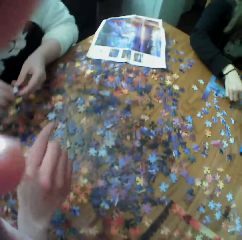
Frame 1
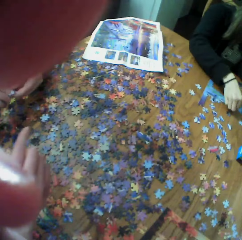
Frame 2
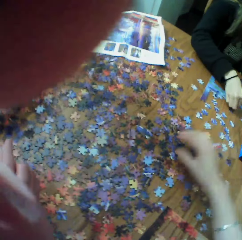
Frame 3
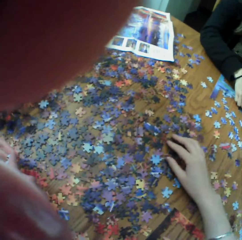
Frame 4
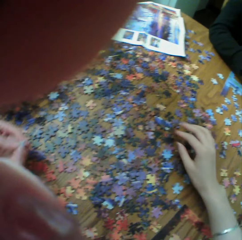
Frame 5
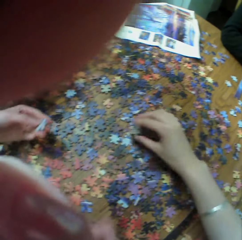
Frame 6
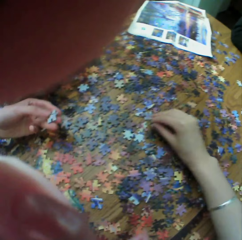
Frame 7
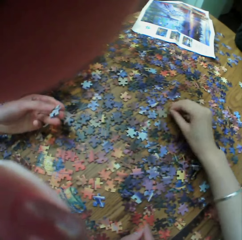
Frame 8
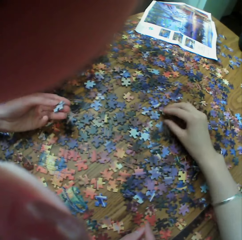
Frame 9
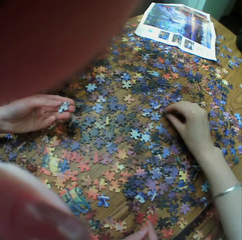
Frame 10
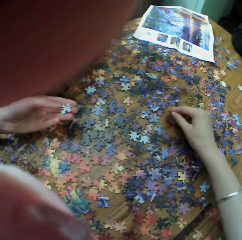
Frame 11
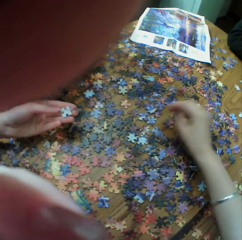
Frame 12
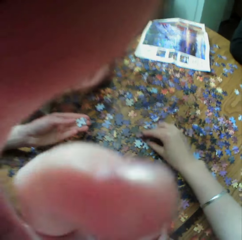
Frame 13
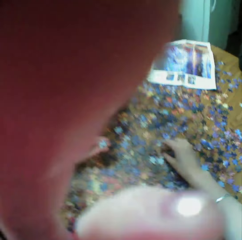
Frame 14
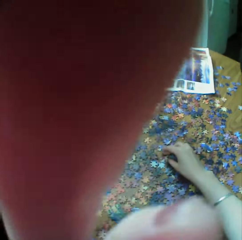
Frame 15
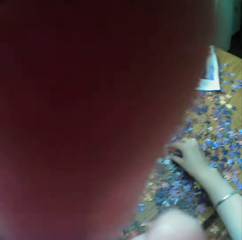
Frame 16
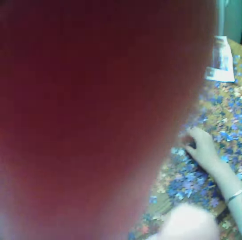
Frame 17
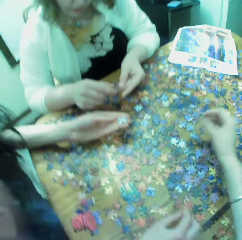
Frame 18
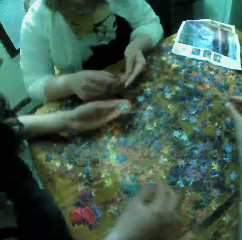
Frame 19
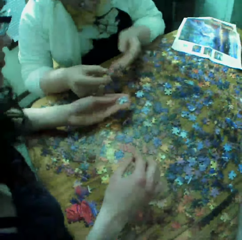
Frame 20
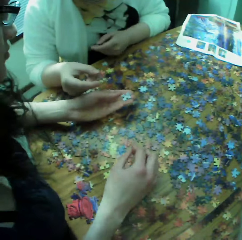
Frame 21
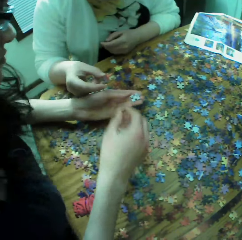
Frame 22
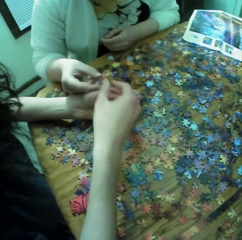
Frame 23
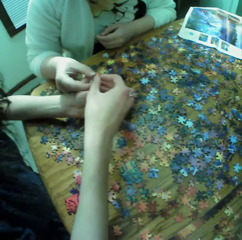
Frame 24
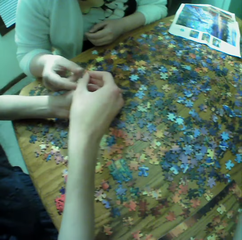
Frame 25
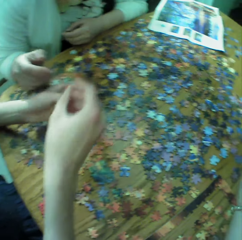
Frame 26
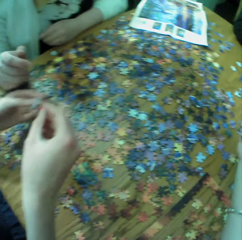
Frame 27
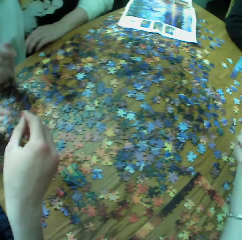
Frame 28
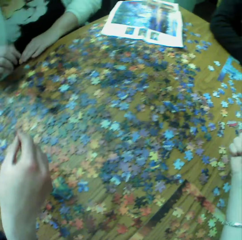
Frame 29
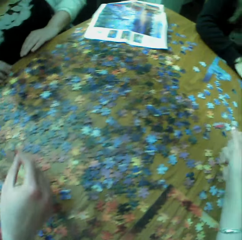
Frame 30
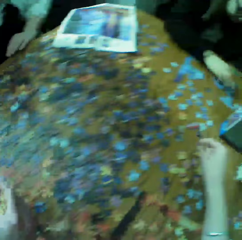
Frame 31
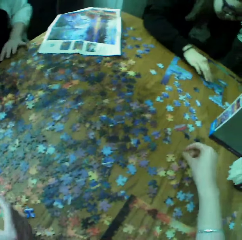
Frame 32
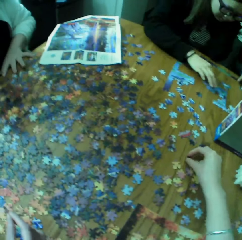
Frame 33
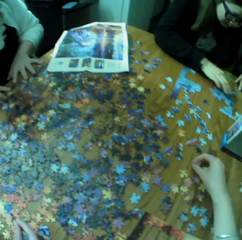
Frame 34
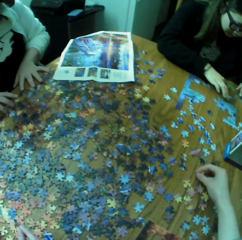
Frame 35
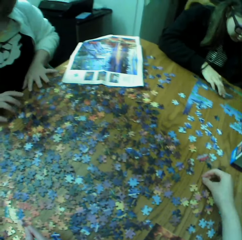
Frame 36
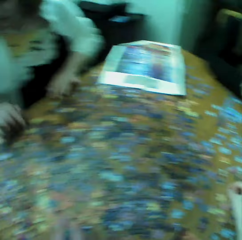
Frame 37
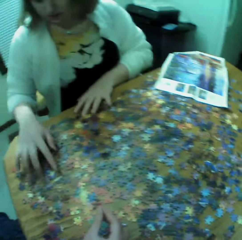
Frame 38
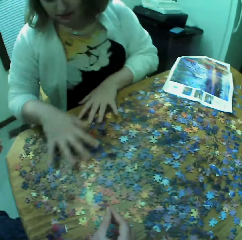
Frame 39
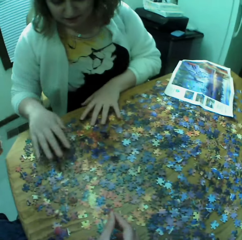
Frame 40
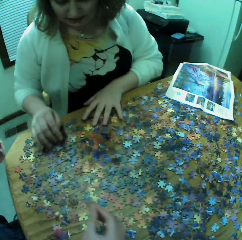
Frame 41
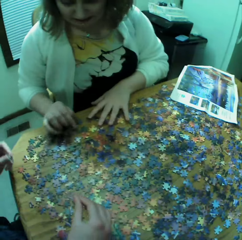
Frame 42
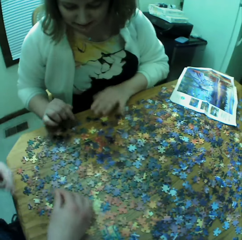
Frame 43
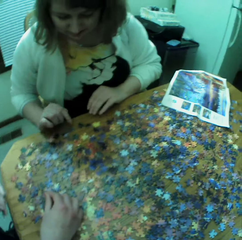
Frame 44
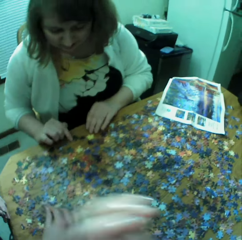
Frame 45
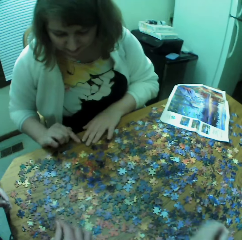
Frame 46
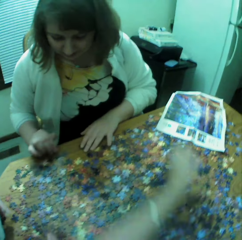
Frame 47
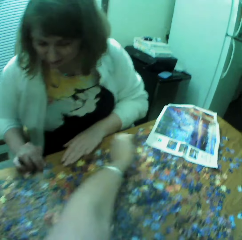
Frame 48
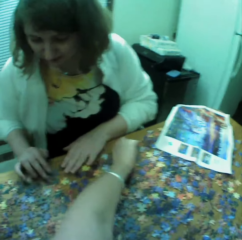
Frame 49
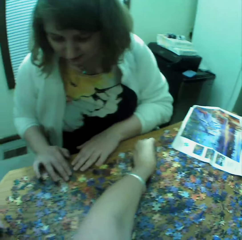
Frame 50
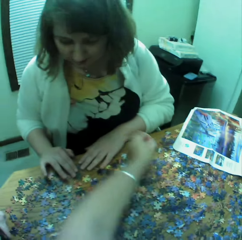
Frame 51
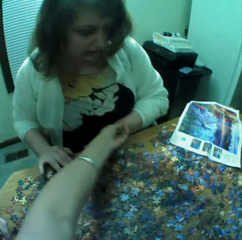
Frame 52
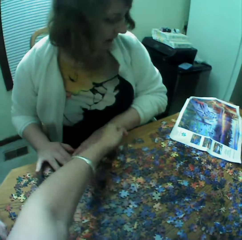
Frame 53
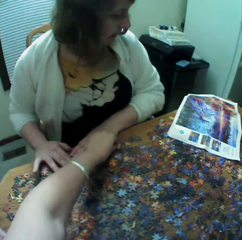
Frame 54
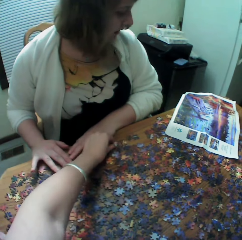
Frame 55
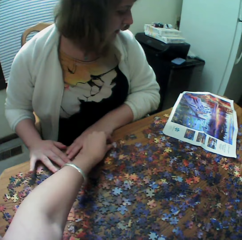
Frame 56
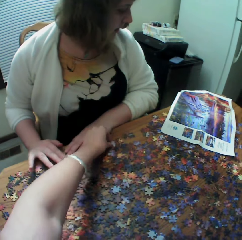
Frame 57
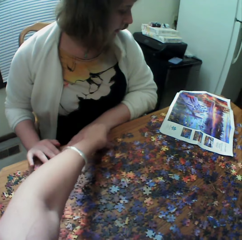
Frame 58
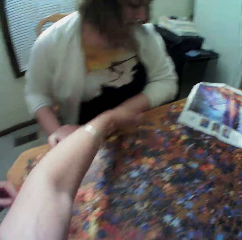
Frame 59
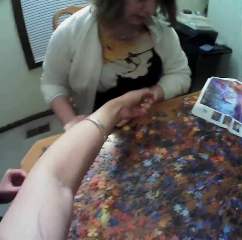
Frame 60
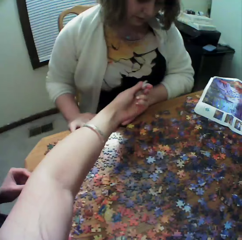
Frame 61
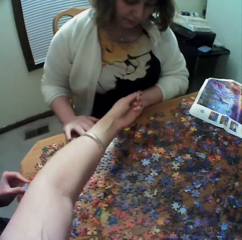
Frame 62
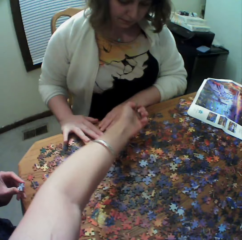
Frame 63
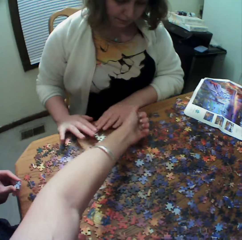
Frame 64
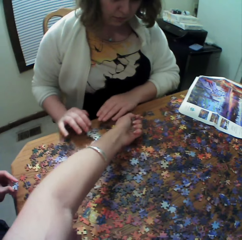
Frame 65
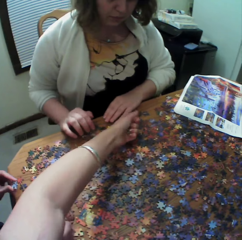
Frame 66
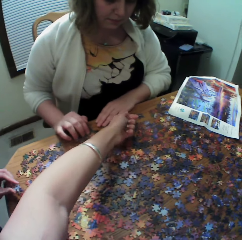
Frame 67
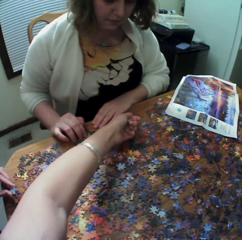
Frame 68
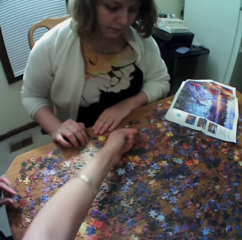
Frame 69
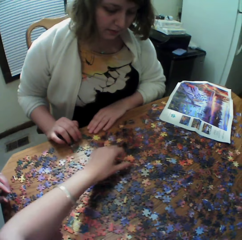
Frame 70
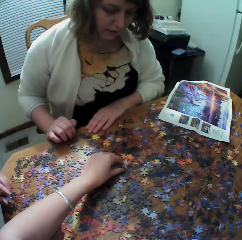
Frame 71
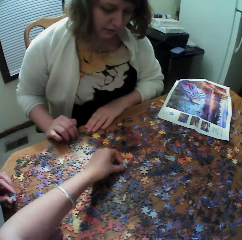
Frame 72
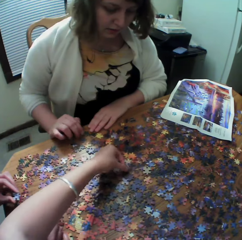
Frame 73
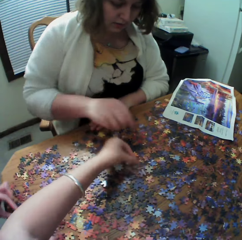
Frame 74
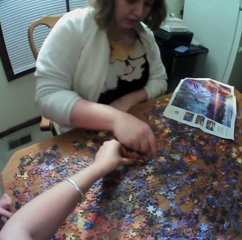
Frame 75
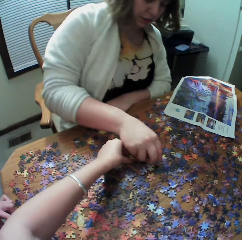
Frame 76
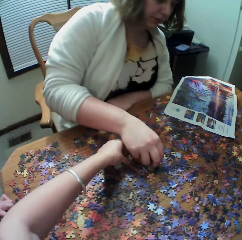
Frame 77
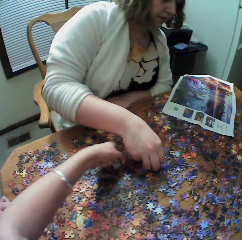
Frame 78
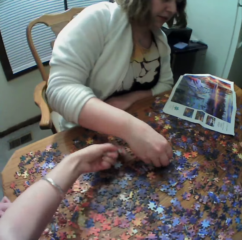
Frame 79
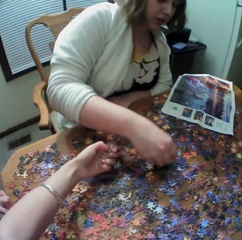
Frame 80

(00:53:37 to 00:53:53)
A person touches the puzzle. The camera wearer picks up the jigsaw puzzles. Another person touches the puzzle. The first person touches the puzzle.

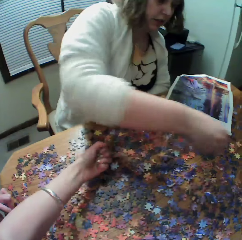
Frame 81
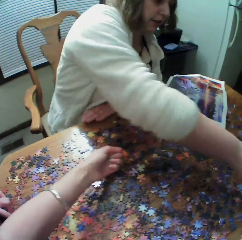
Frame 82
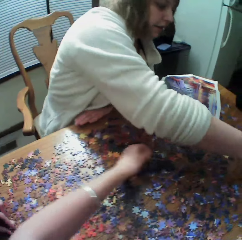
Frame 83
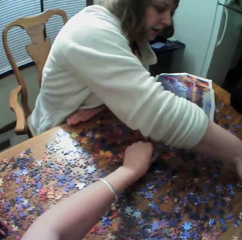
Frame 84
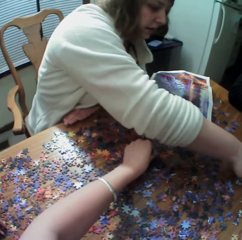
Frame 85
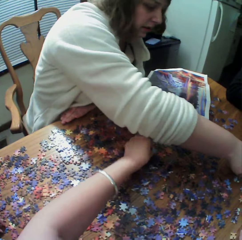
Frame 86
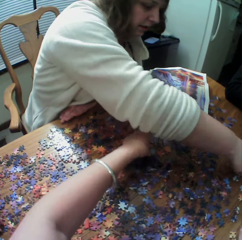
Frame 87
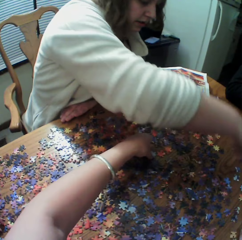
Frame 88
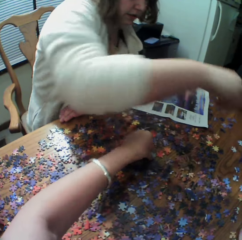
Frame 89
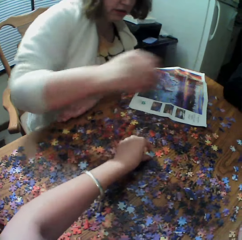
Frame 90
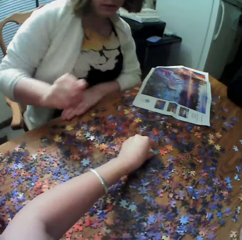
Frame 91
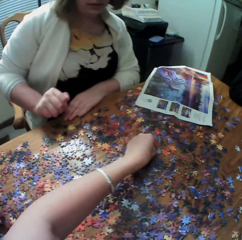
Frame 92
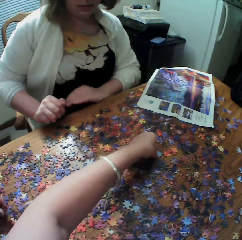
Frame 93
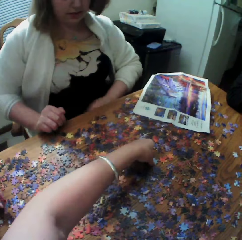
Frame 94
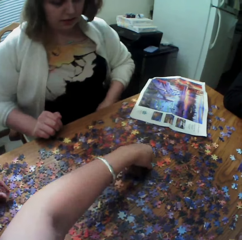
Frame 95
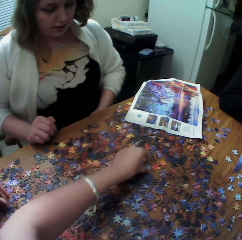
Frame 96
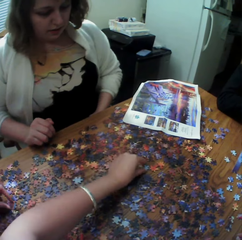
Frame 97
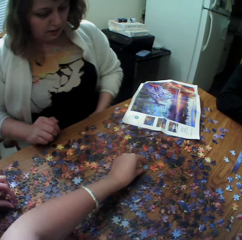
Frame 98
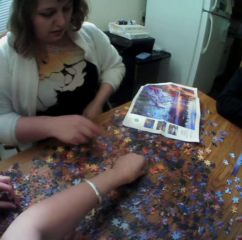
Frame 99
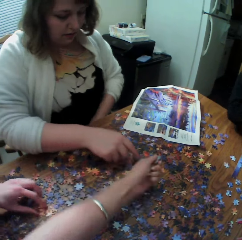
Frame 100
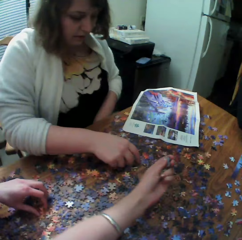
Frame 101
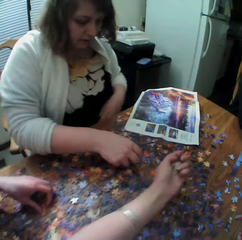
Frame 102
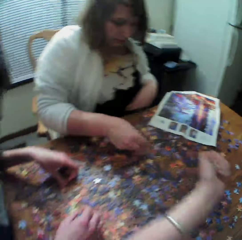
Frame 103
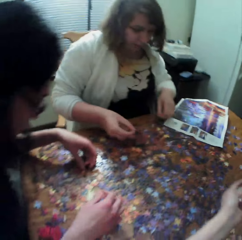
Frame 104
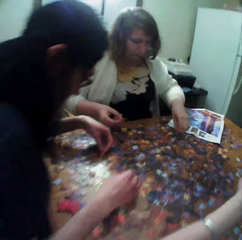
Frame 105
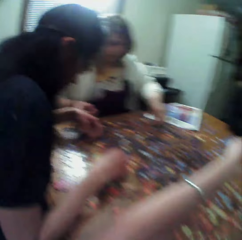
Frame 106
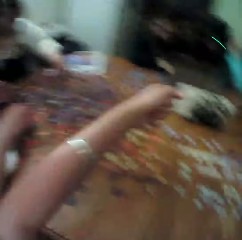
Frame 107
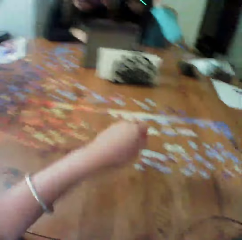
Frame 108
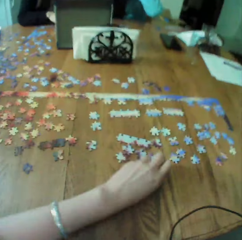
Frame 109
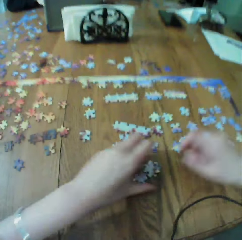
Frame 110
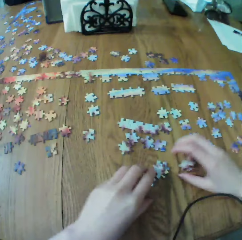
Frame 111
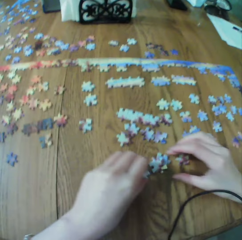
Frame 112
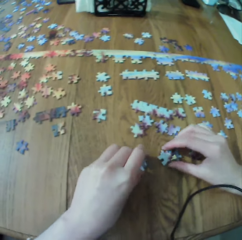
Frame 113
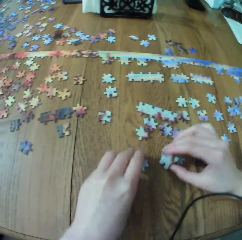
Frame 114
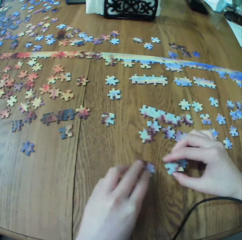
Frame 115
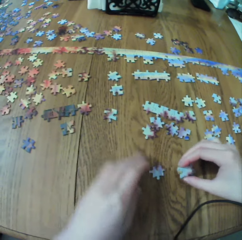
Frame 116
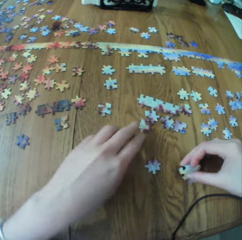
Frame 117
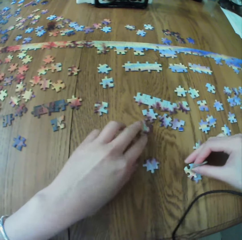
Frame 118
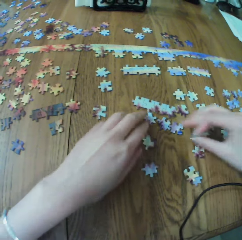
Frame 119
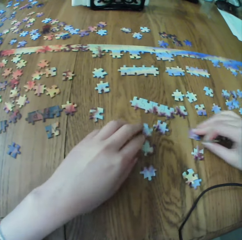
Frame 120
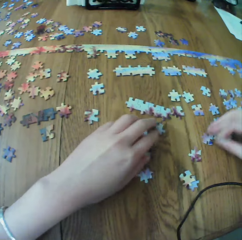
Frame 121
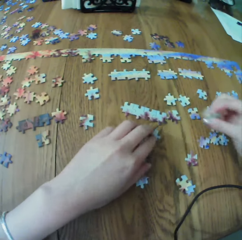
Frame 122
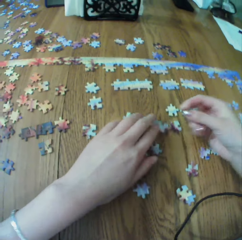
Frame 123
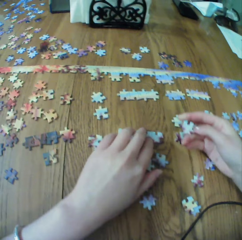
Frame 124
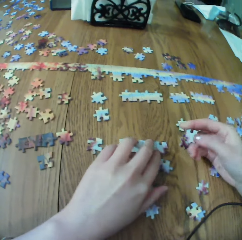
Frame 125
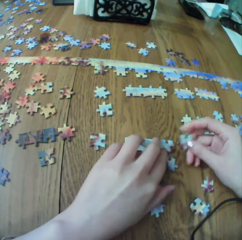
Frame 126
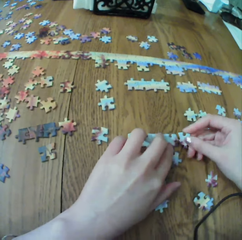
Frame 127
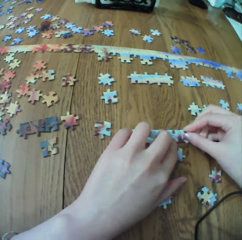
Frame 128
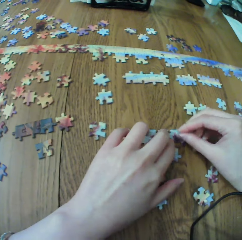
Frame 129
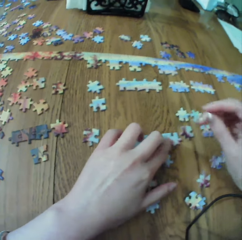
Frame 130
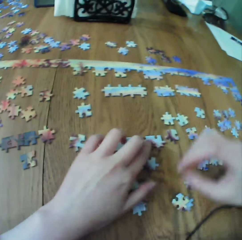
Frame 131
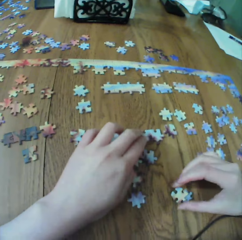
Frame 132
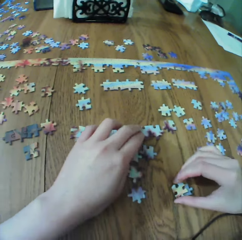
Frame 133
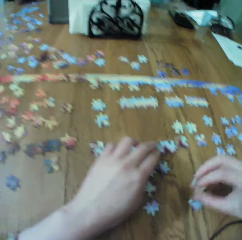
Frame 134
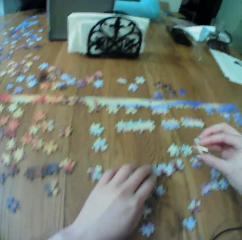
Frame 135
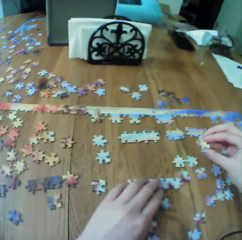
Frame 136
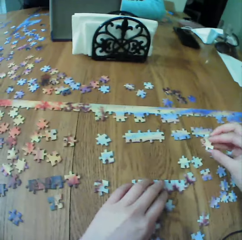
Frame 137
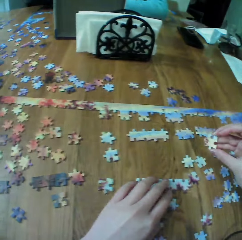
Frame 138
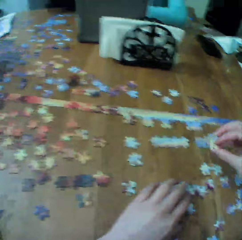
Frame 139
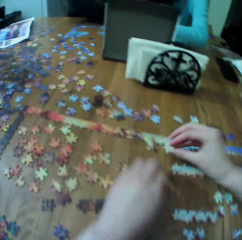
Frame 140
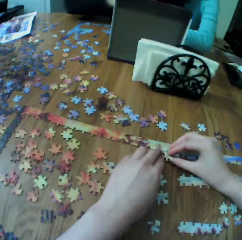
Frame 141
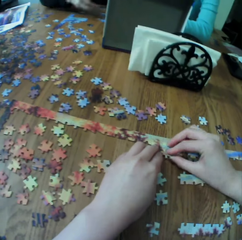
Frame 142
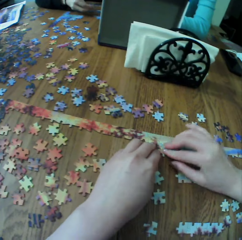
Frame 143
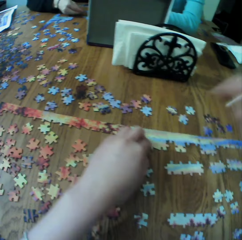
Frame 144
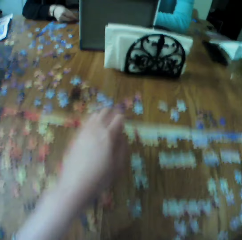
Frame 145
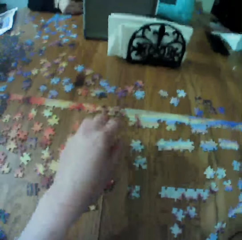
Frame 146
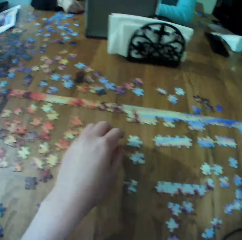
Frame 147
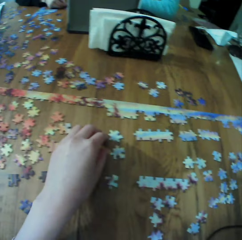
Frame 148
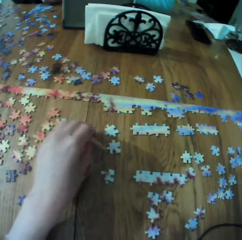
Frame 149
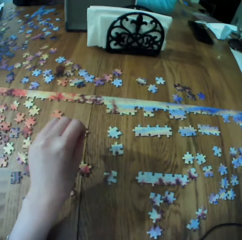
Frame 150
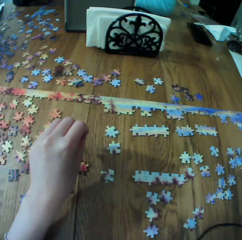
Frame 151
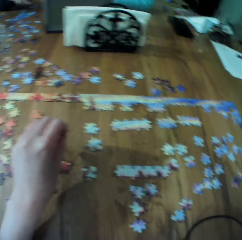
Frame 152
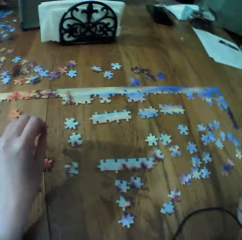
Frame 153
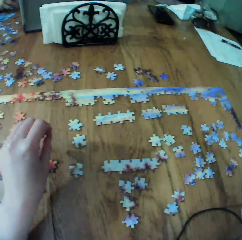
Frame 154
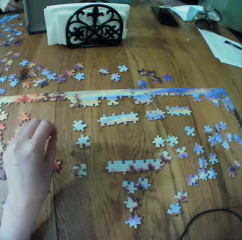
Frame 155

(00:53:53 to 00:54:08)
The camera wearer assembles the jigsaw puzzle. They touch the puzzle. They arrange the puzzle.
